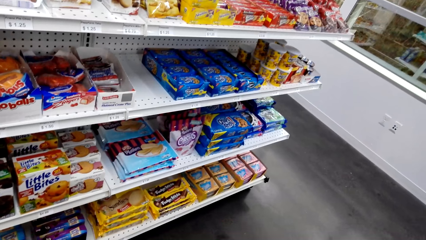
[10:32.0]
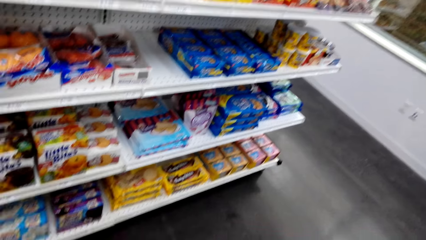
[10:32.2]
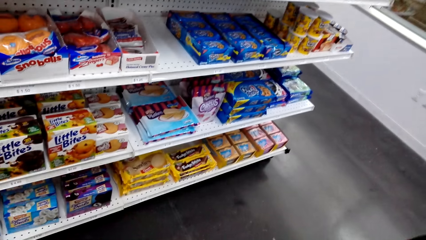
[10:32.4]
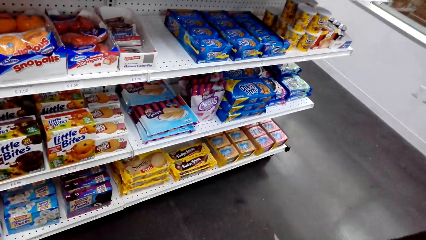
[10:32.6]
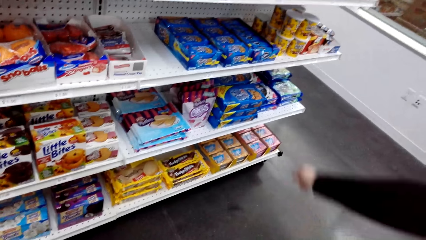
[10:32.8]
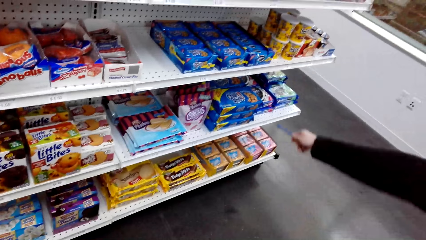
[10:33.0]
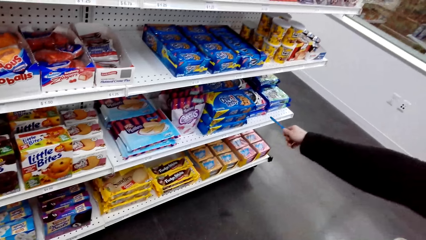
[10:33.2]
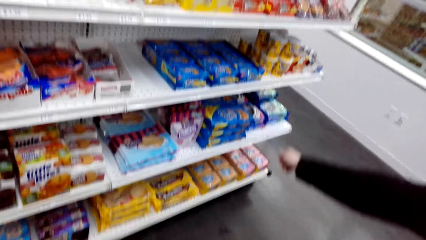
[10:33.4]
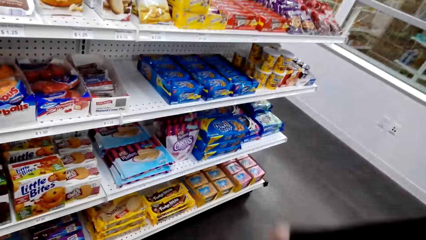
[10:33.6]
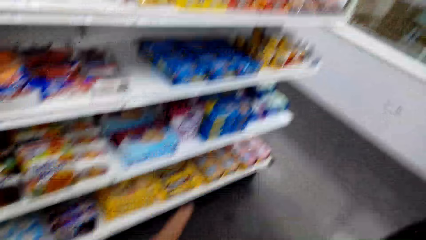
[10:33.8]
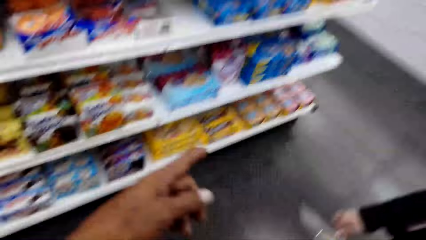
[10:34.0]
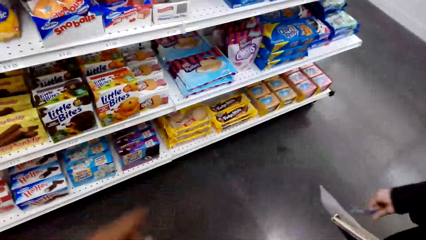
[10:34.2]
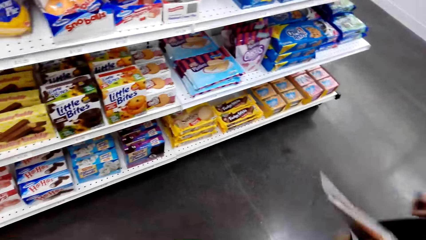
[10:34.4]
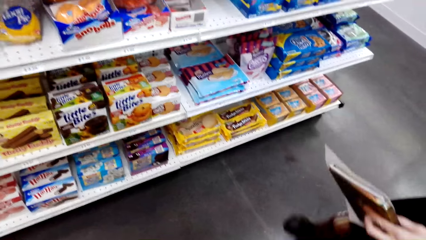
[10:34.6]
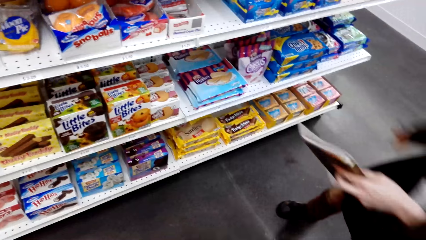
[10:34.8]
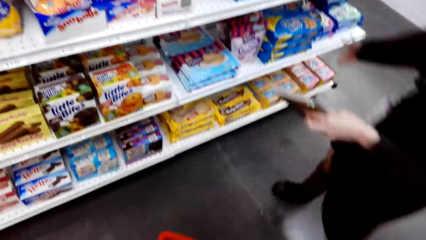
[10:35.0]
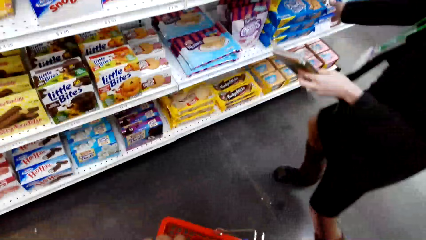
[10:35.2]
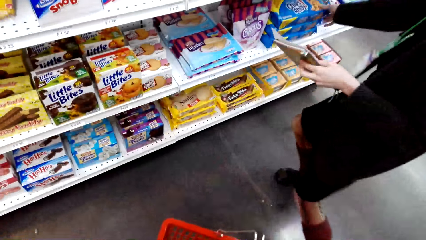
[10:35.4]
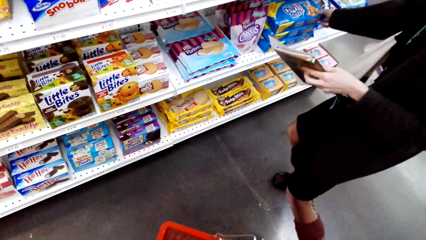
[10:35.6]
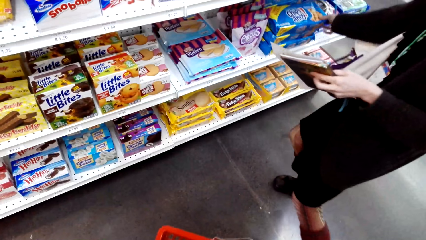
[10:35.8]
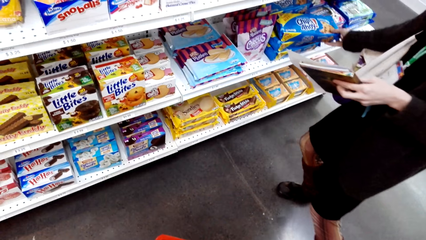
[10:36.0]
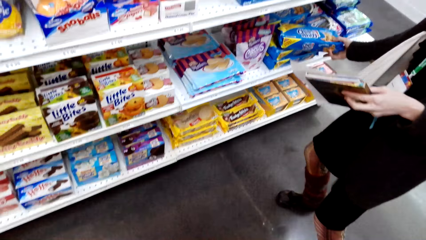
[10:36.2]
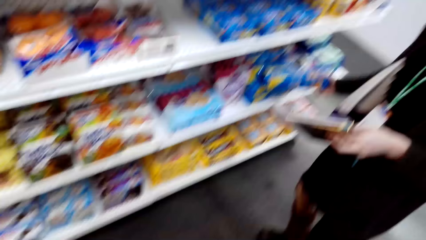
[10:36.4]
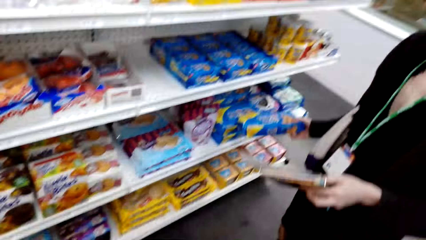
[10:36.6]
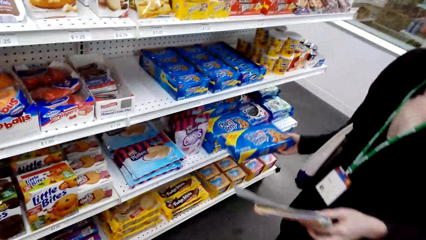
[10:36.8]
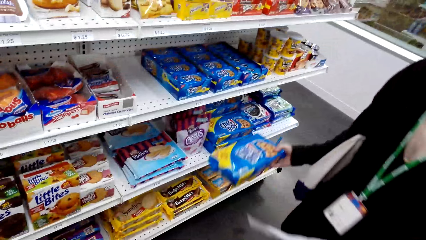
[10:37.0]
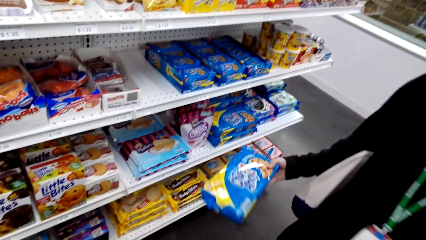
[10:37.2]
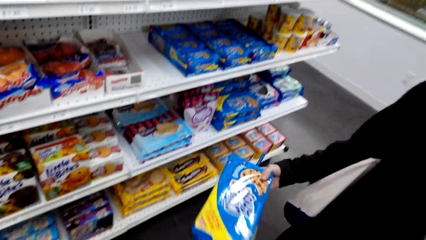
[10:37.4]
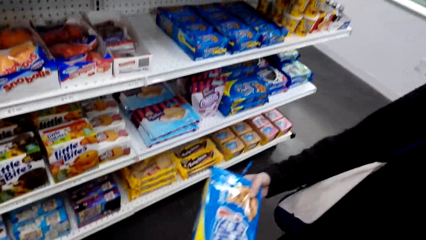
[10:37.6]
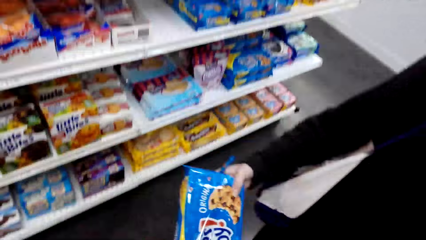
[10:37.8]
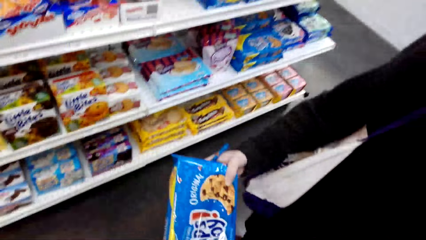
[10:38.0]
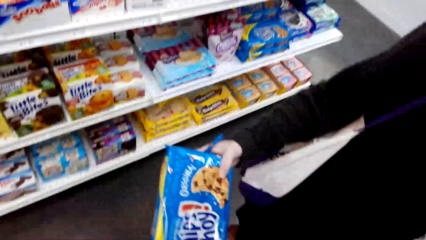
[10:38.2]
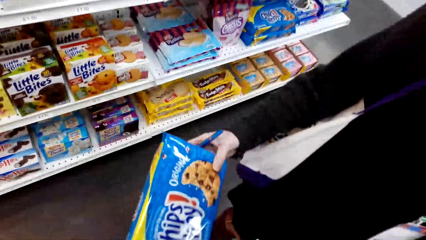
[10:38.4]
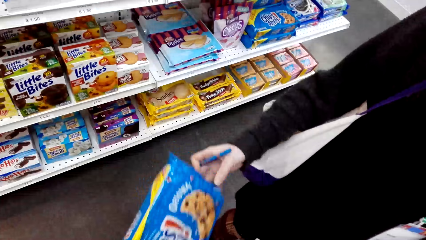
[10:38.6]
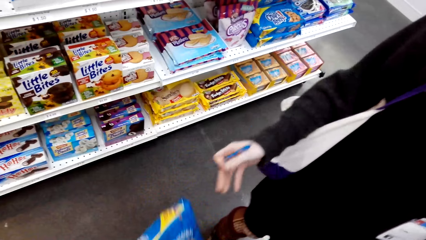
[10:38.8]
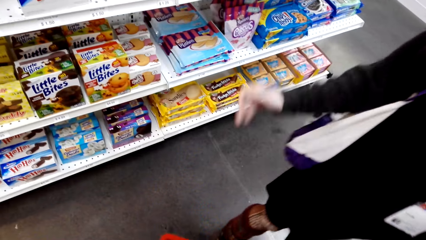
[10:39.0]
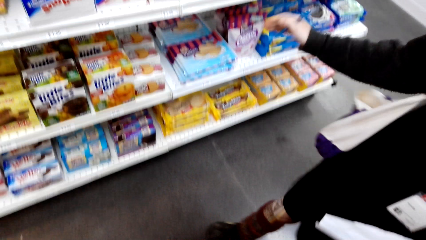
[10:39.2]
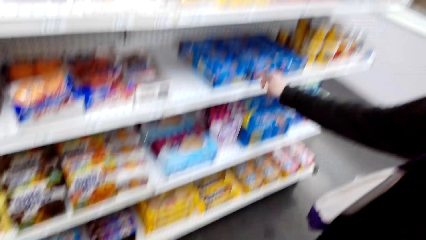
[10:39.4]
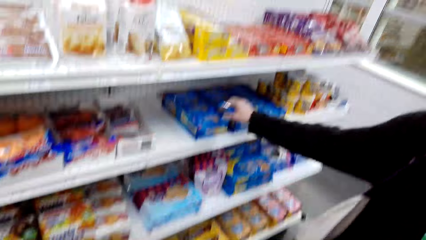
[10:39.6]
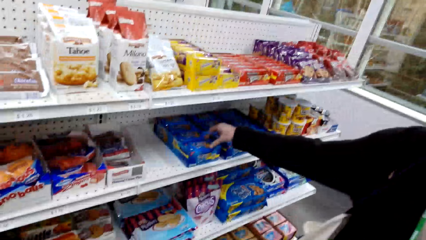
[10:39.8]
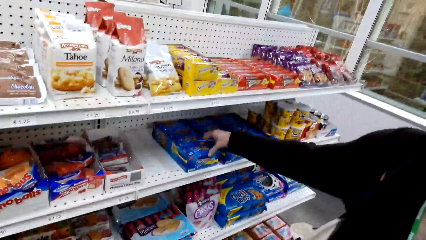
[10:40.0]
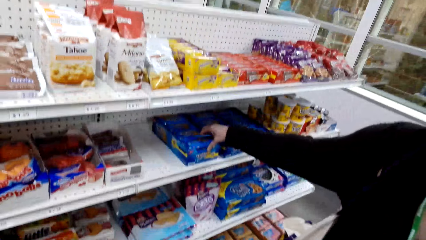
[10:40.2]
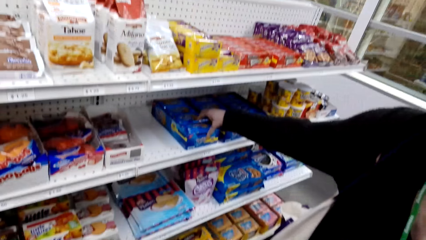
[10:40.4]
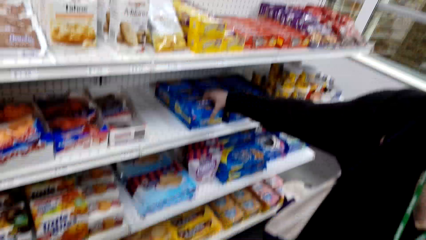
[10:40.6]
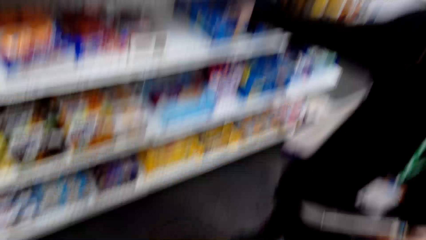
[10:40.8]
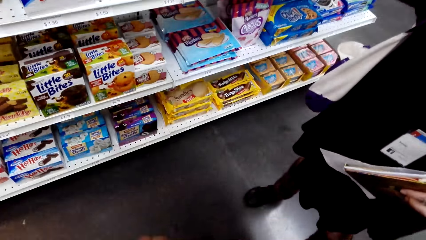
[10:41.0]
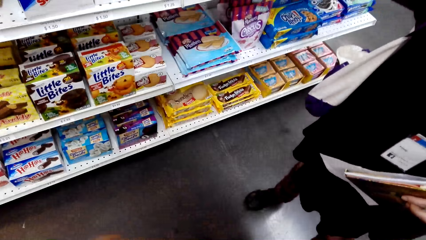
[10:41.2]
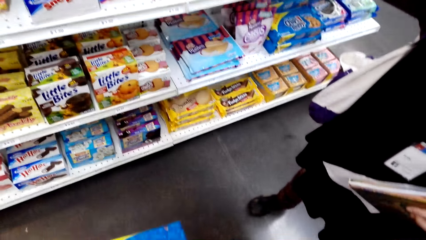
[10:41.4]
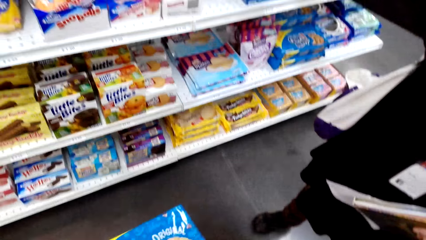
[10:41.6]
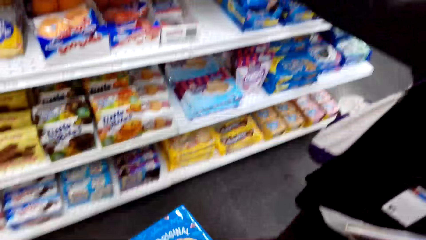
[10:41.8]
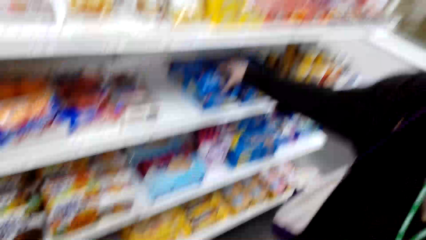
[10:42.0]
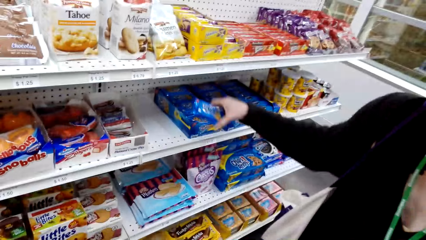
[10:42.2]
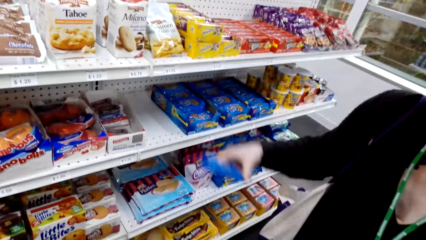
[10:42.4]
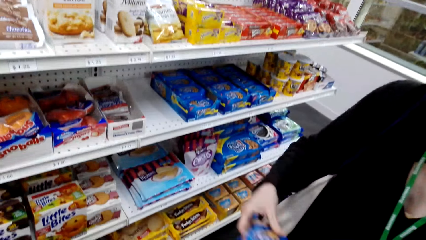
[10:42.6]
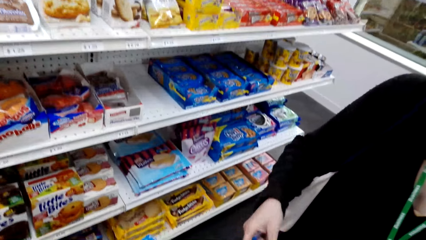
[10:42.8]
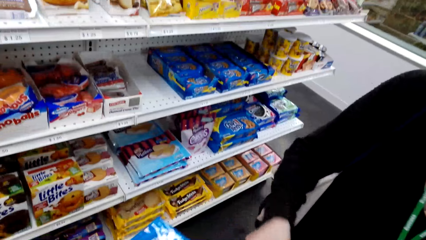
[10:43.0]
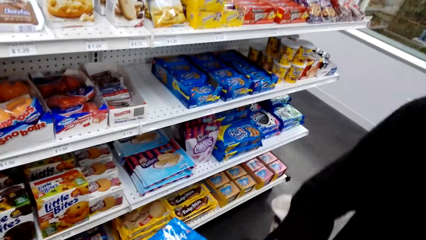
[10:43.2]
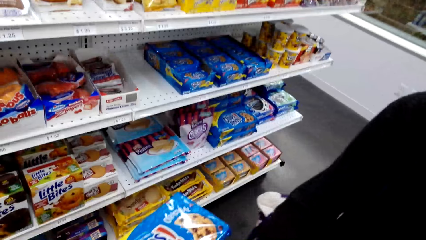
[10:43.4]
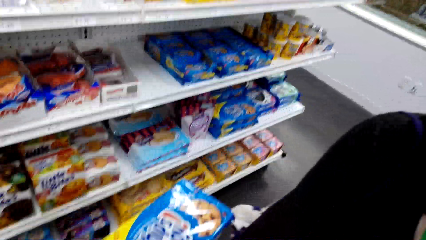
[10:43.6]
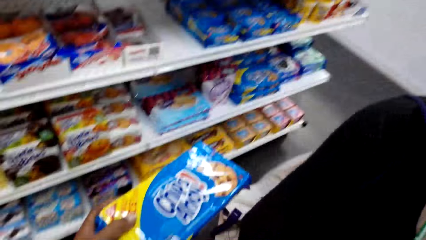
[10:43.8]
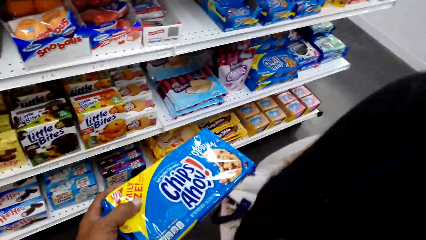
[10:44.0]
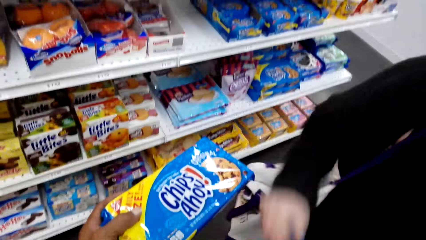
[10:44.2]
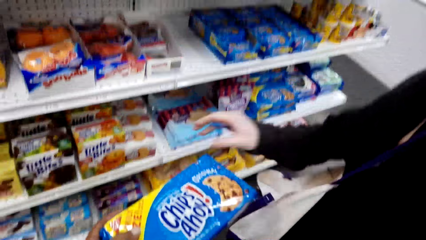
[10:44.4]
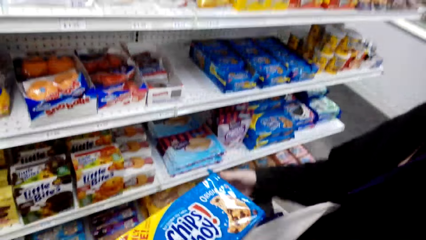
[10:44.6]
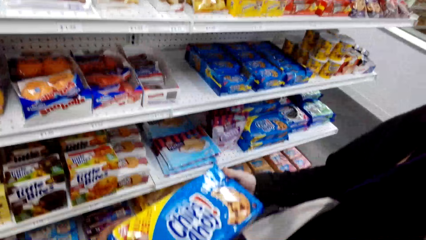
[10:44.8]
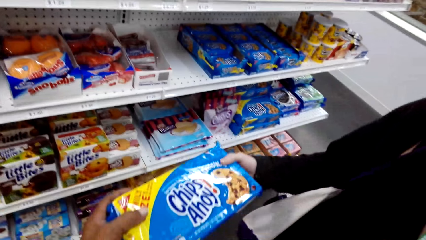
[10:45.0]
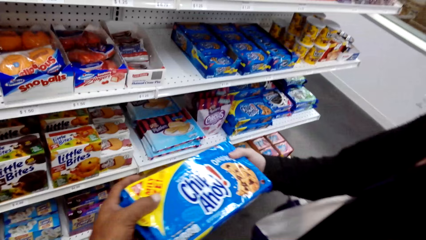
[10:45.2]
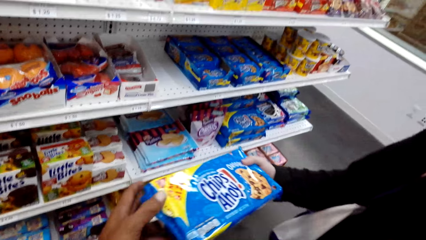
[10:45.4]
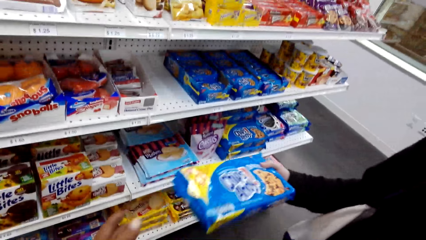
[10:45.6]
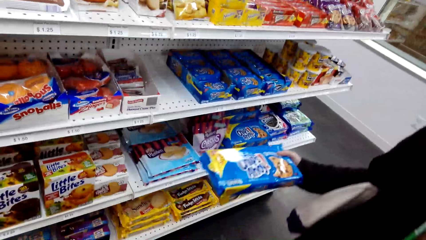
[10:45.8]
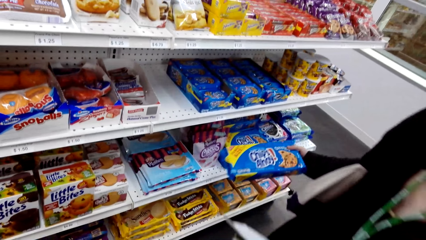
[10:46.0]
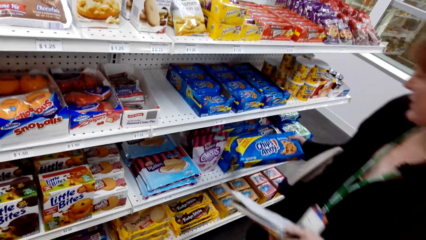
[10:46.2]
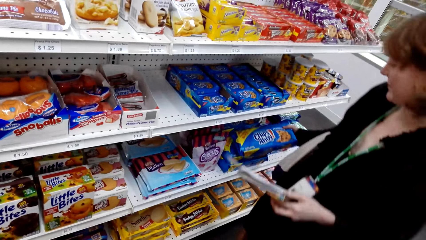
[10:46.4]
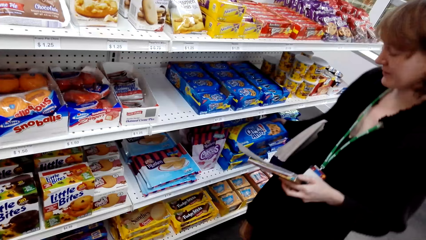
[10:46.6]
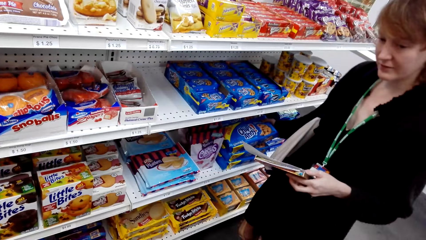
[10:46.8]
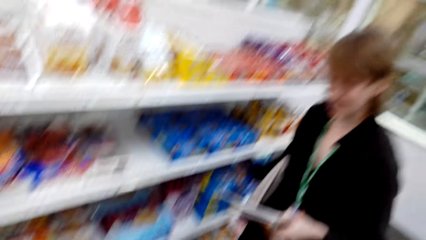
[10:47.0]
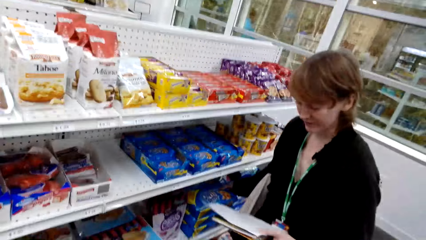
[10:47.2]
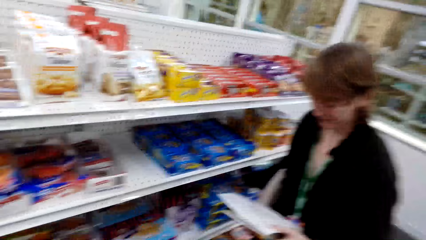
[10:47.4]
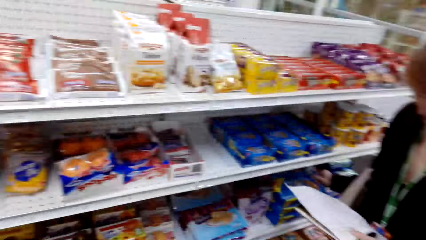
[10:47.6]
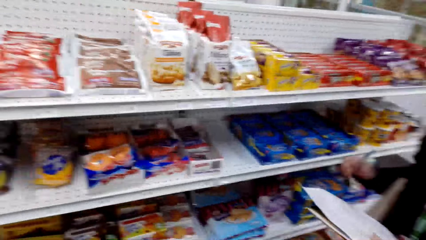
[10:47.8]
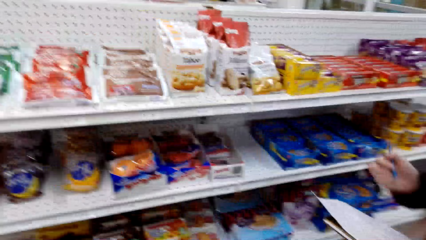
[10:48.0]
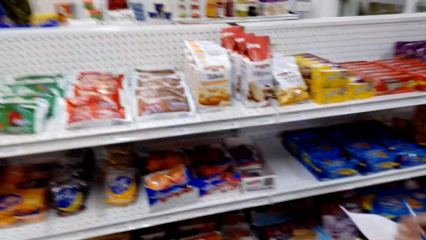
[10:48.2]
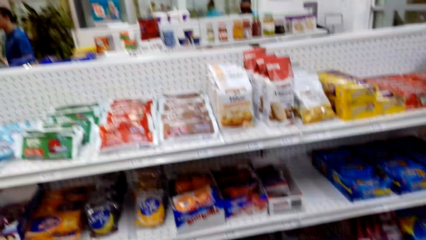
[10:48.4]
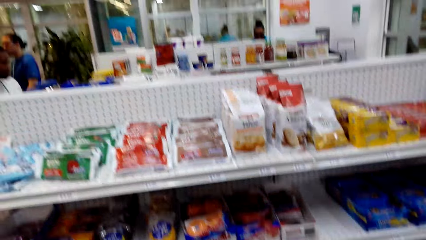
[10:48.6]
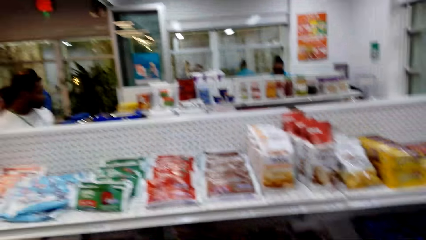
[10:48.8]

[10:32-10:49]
The camera wearer talks with a lady. The lady moves her hands. The camera wearer talks with the lady. The lady holds something. The camera wearer talks with the lady and picks something. The lady picks something. The camera wearer looks around and talks with the lady. The lady picks something. The camera wearer talks with the lady.
